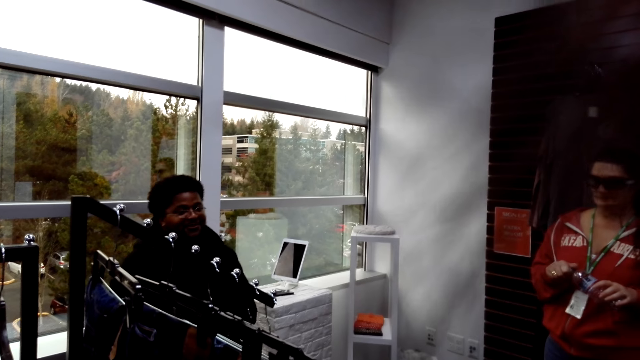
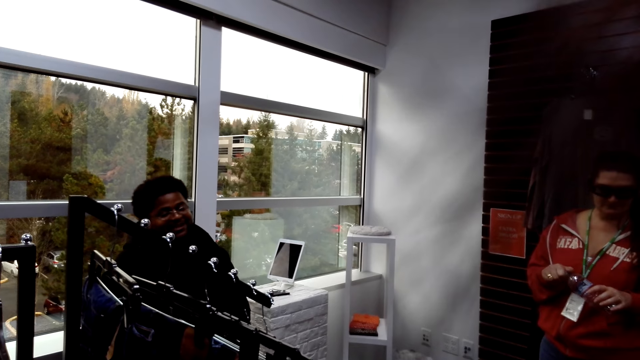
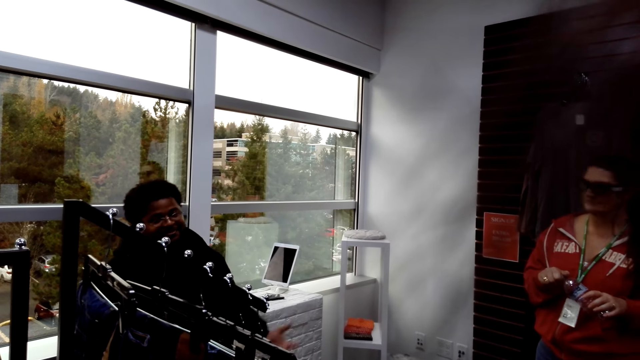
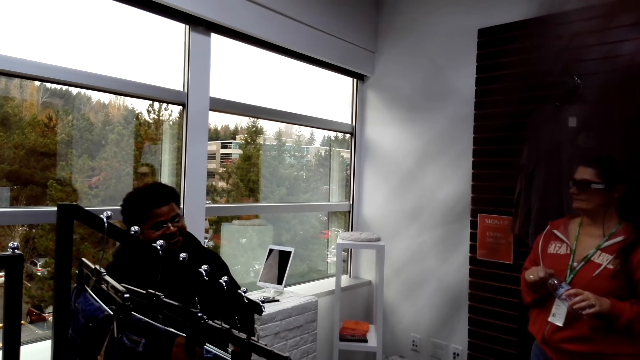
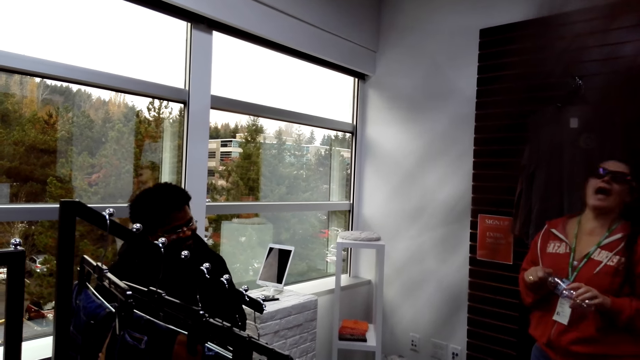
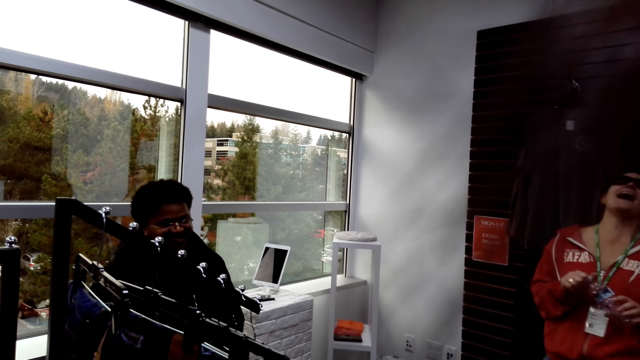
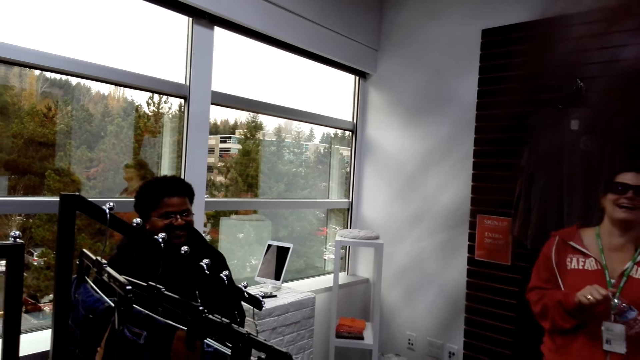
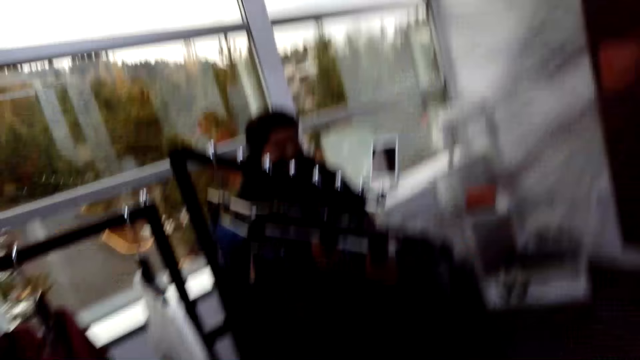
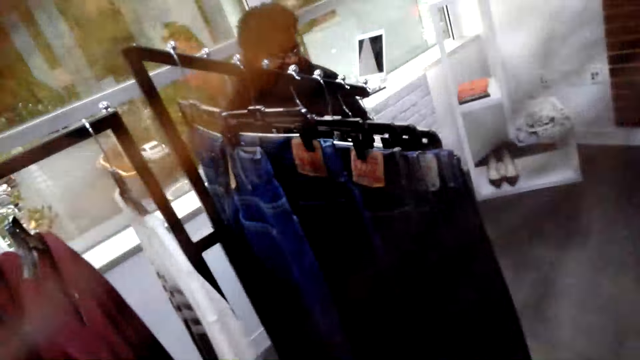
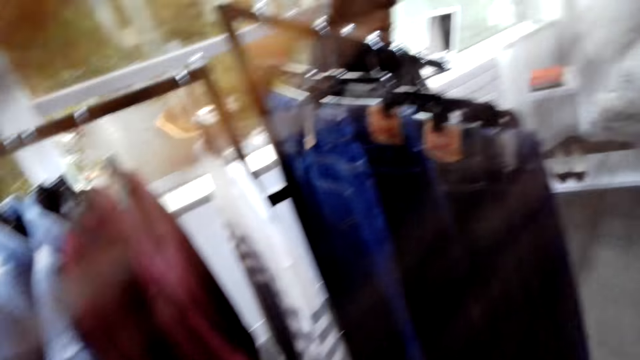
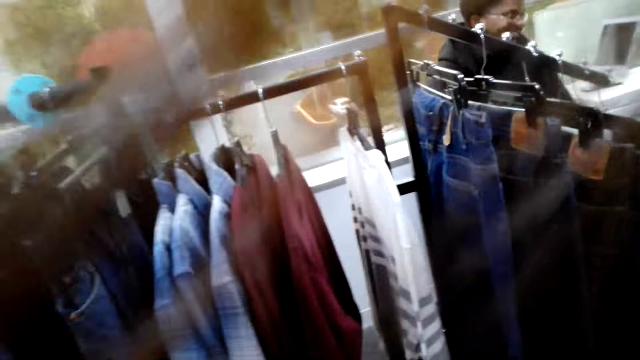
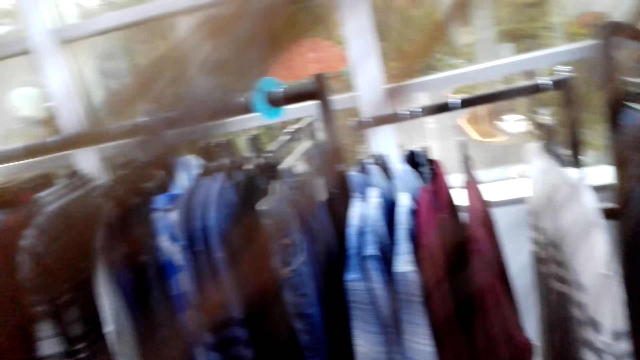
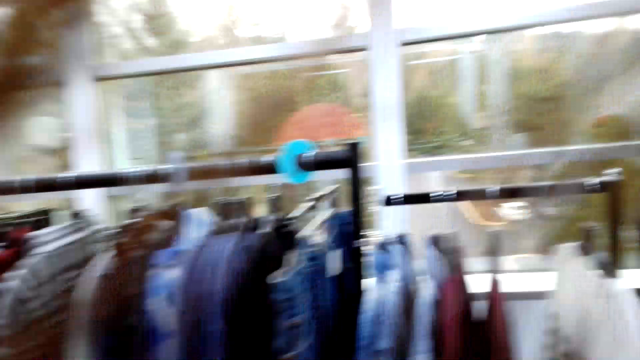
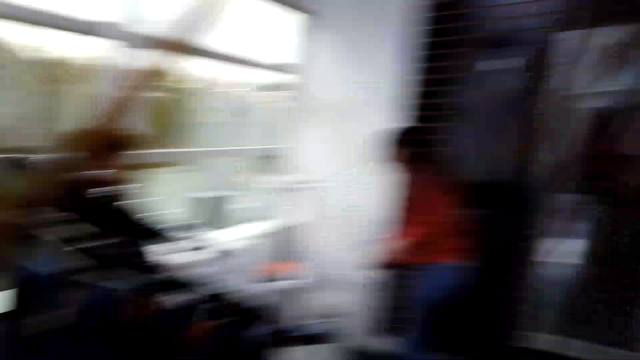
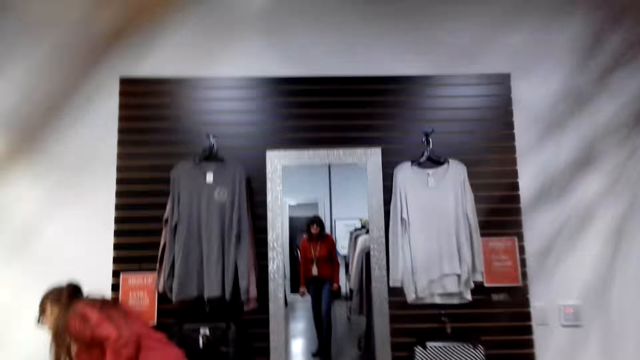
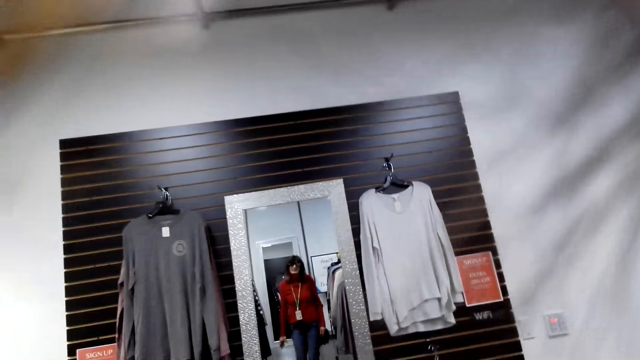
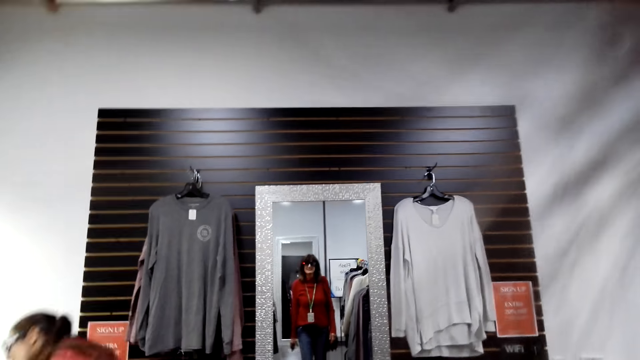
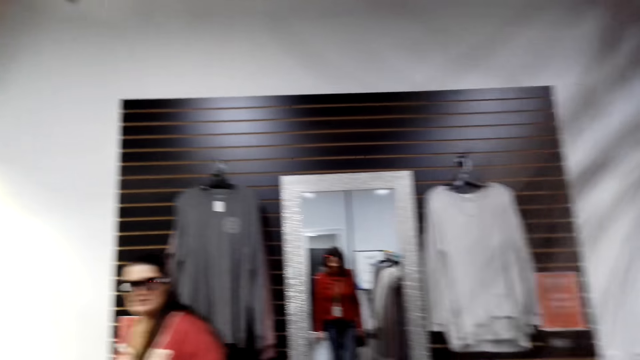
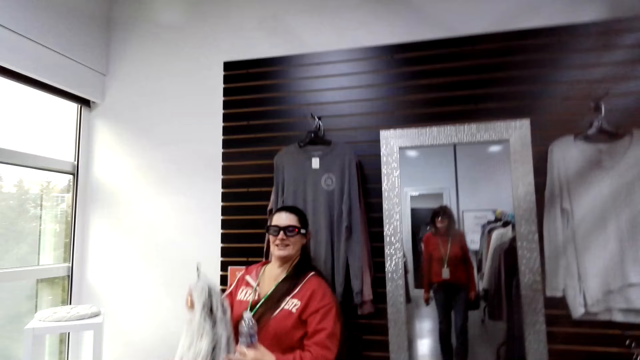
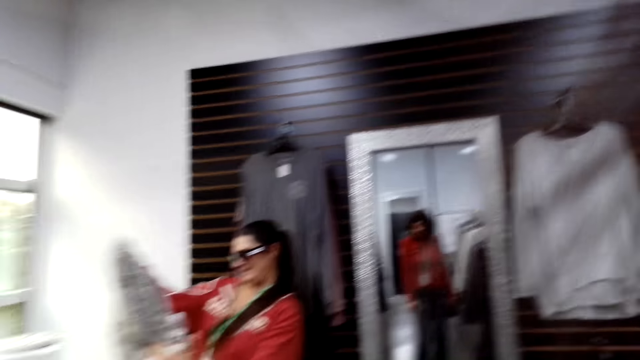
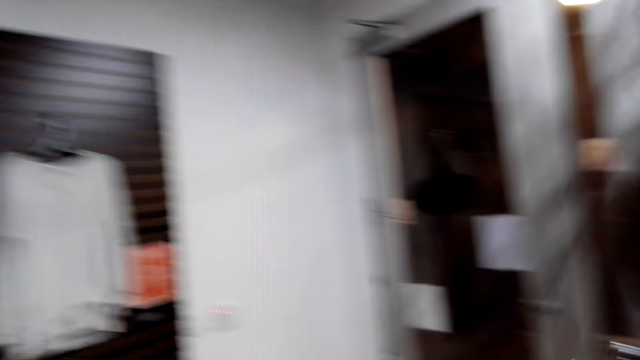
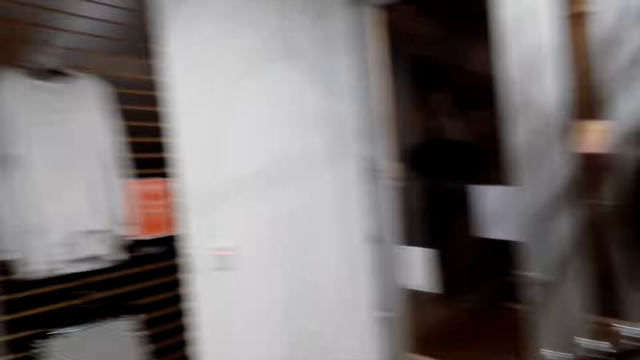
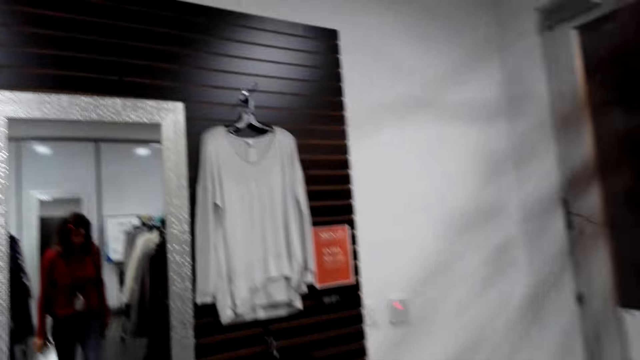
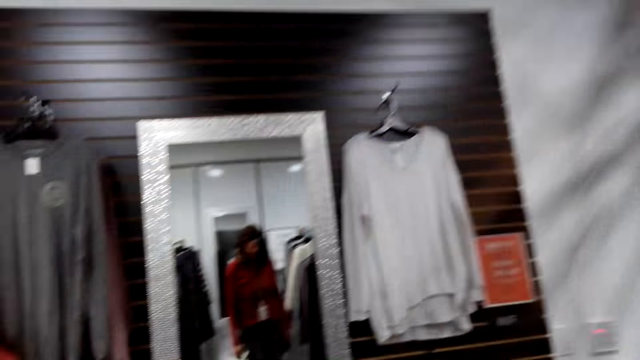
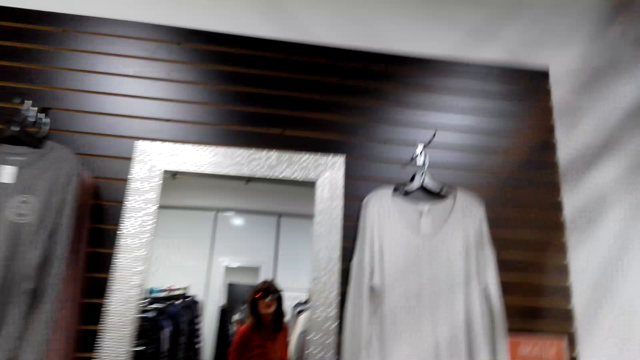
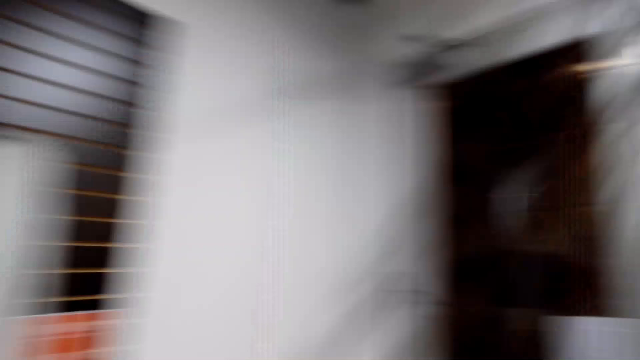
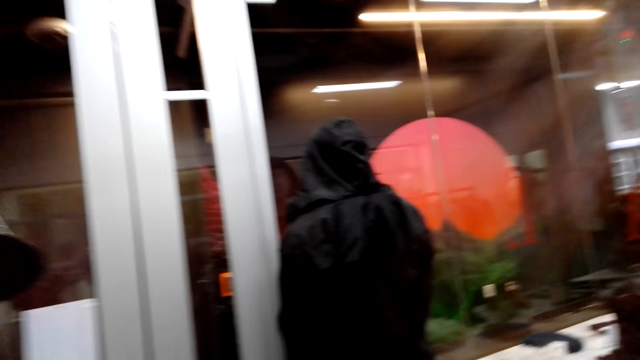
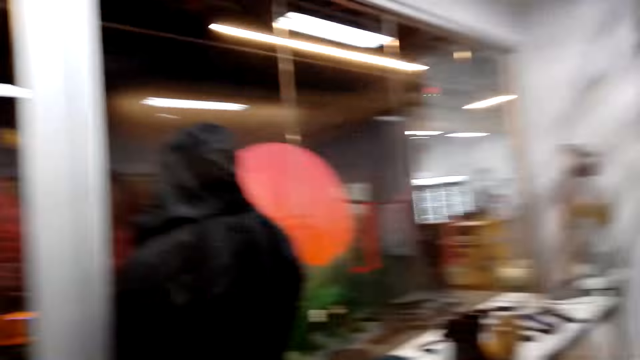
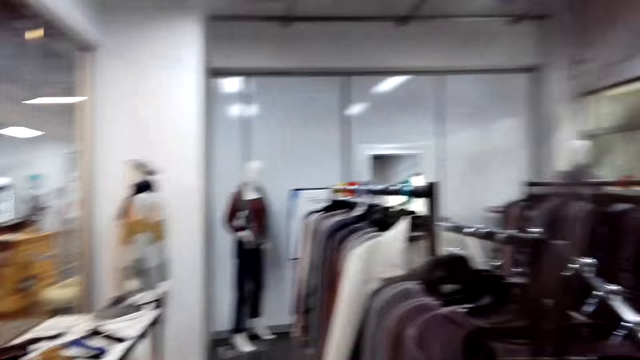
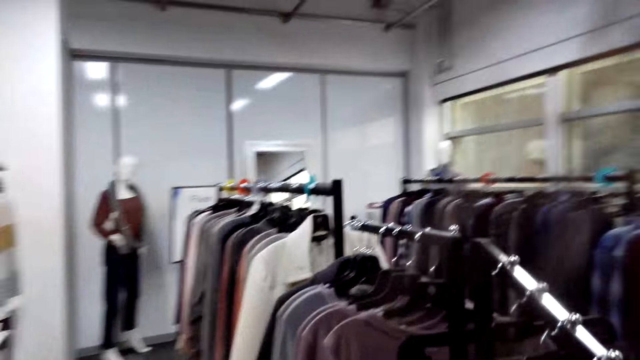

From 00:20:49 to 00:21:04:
A man talks to the camera wearer. The camera wearer looks around the room. A woman looks at herself in the mirror. Another man aligns the clothes. The camera wearer walks around the room. The woman walks forward to the camera wearer.

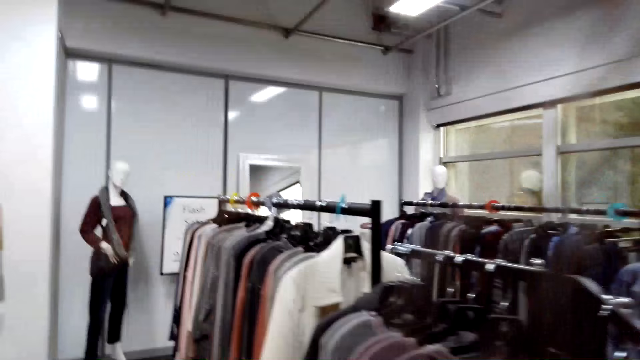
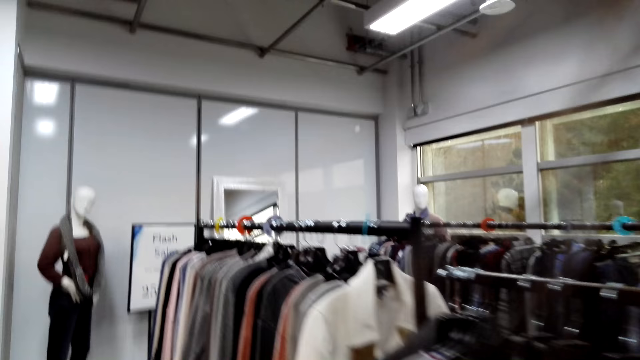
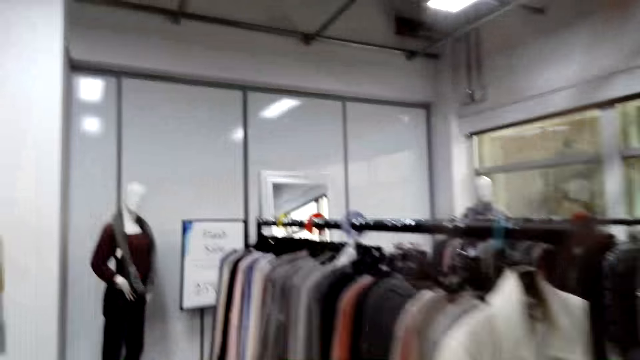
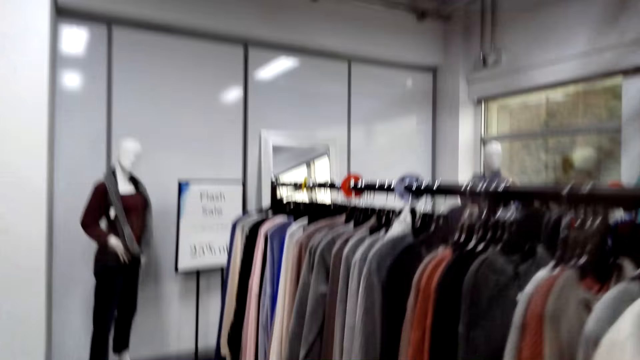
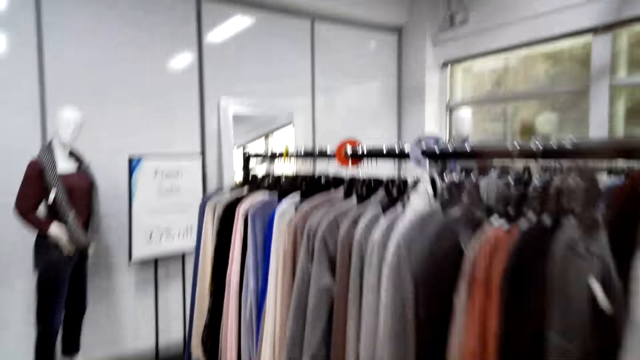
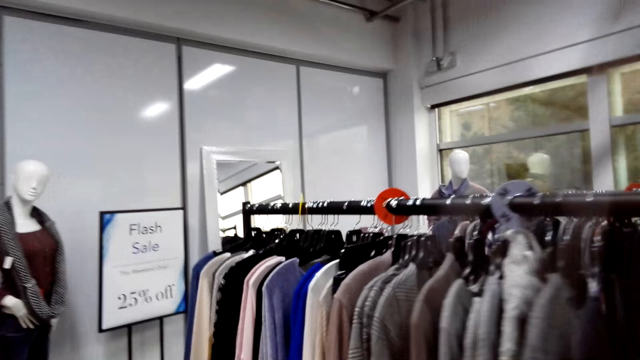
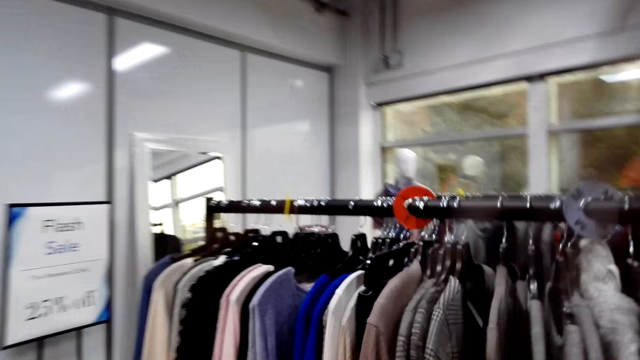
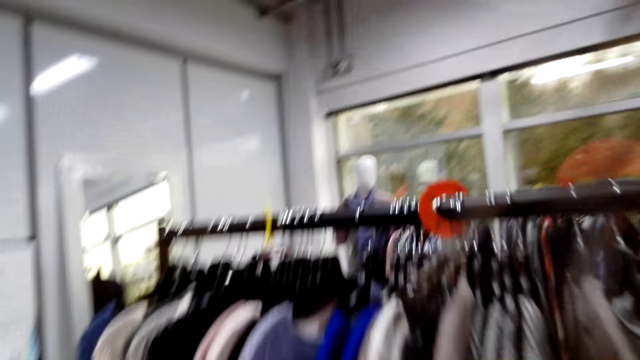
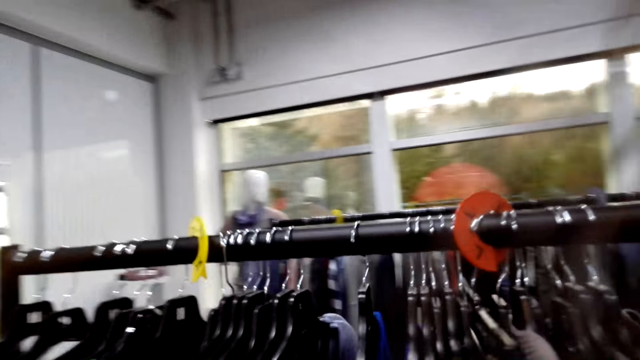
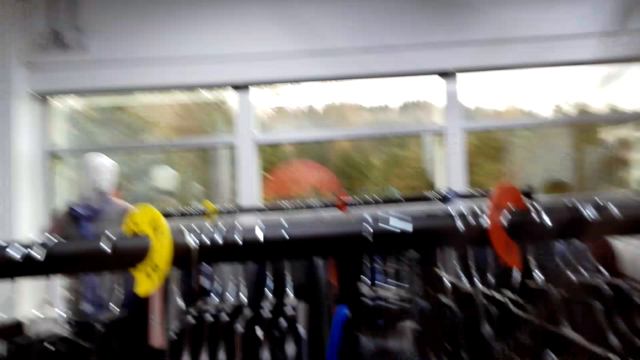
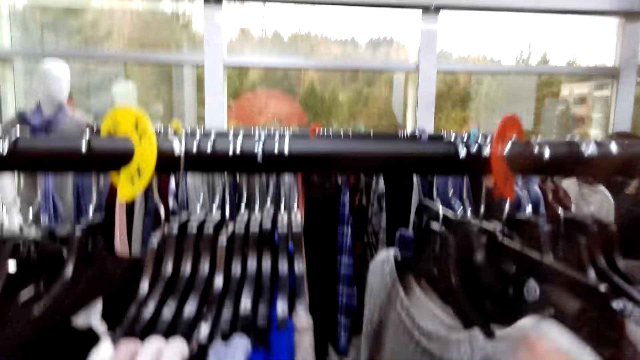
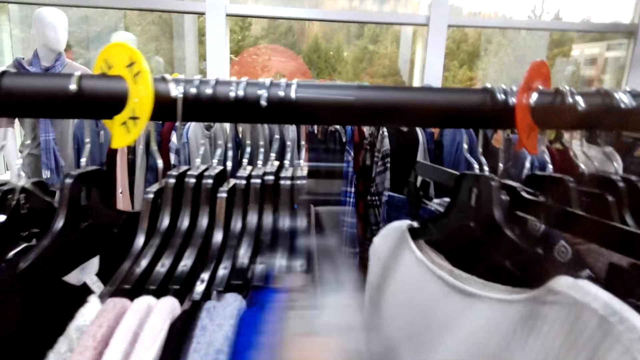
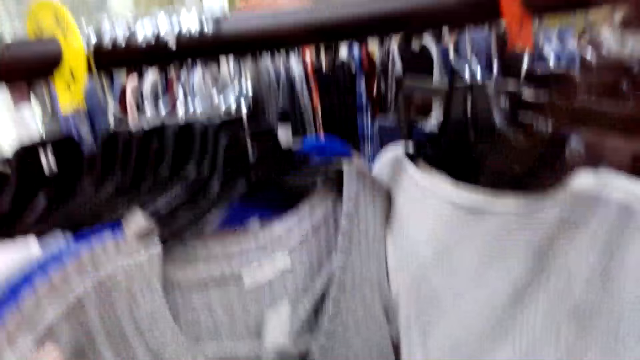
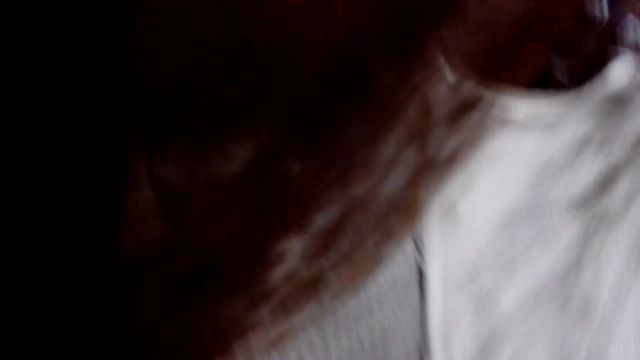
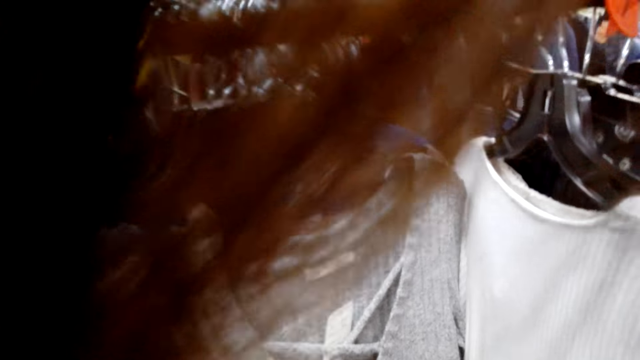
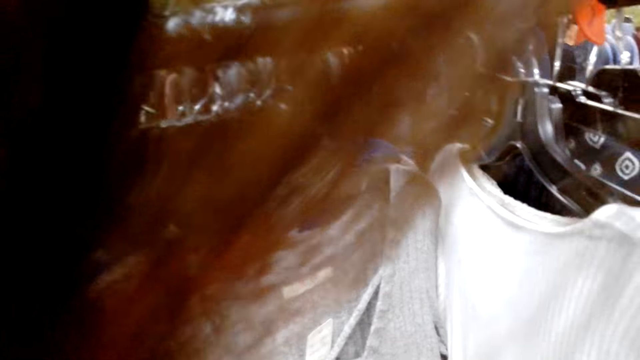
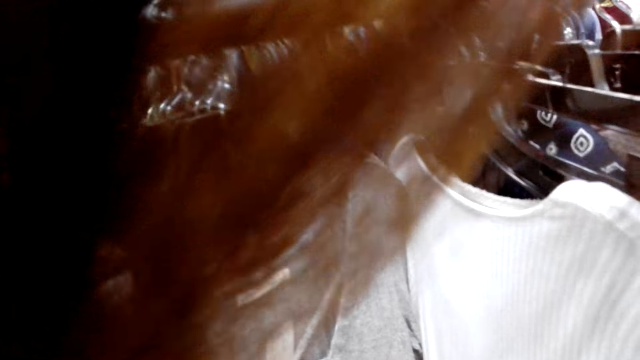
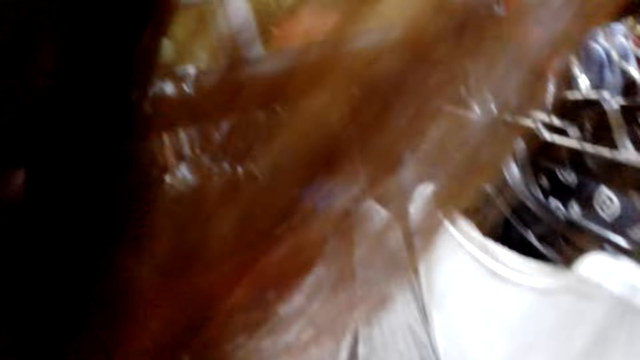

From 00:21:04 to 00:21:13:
A woman demonstrates something to the camera wearer. The woman selects the blouses from the hanger line. The camera wearer selects the tops on the hangers.
